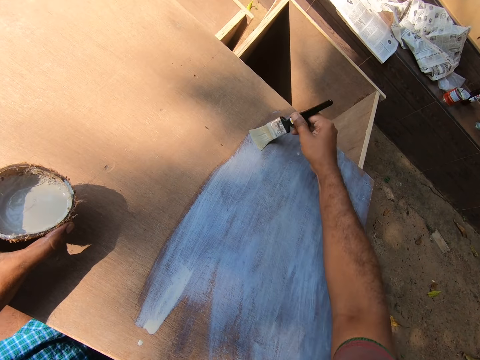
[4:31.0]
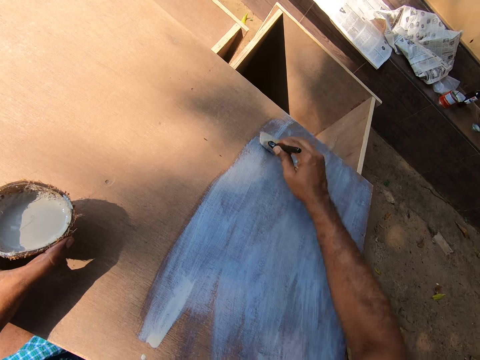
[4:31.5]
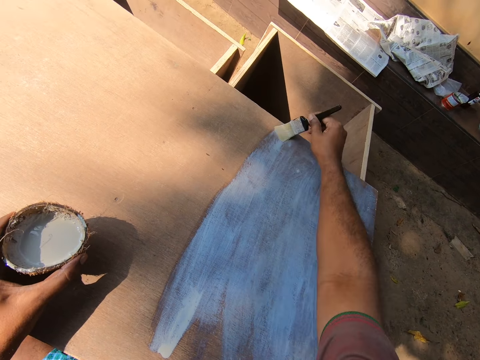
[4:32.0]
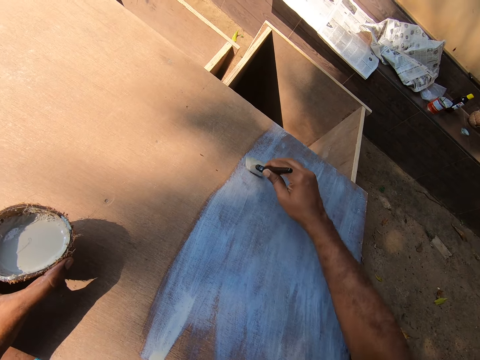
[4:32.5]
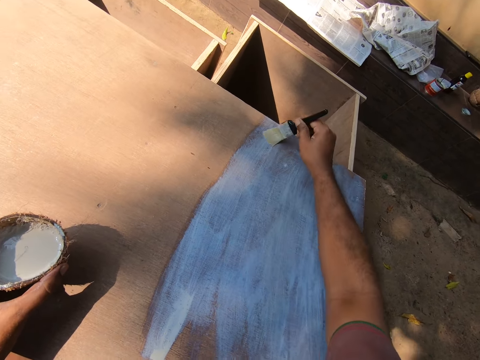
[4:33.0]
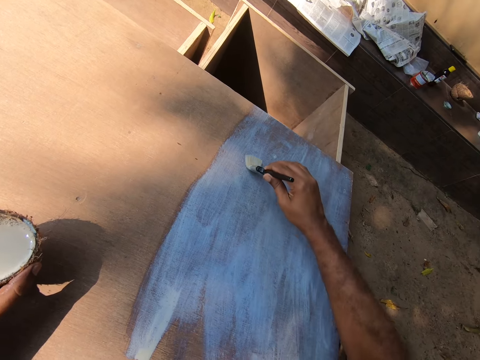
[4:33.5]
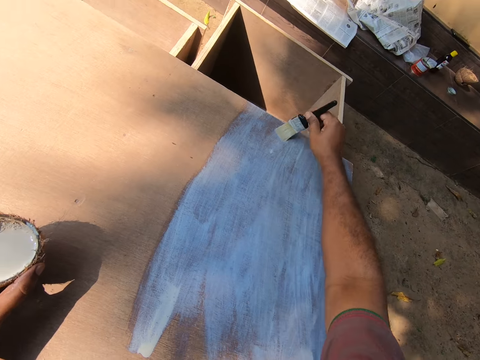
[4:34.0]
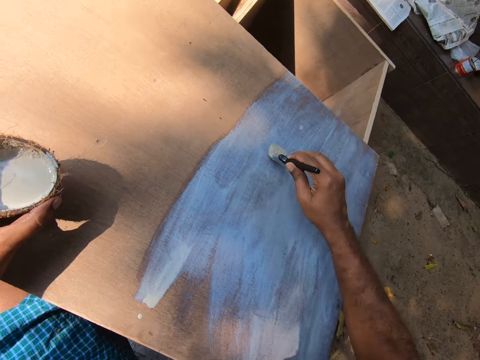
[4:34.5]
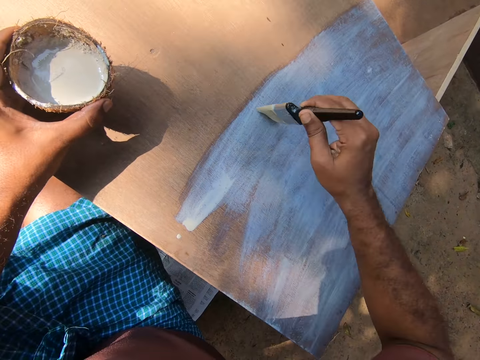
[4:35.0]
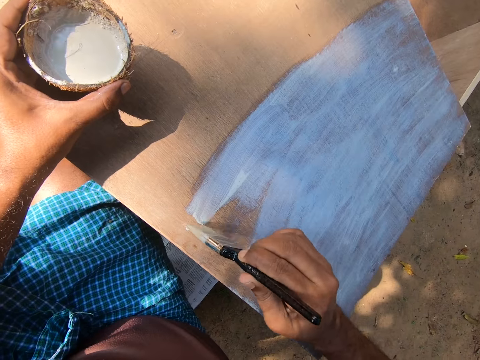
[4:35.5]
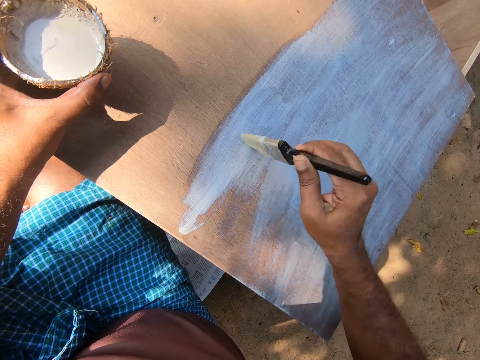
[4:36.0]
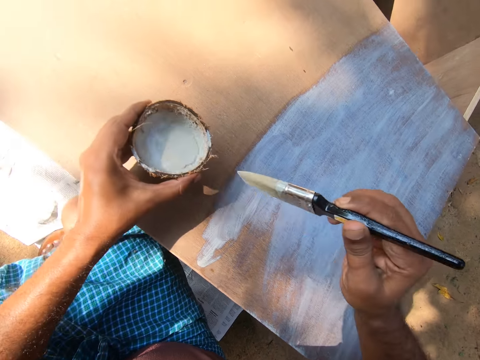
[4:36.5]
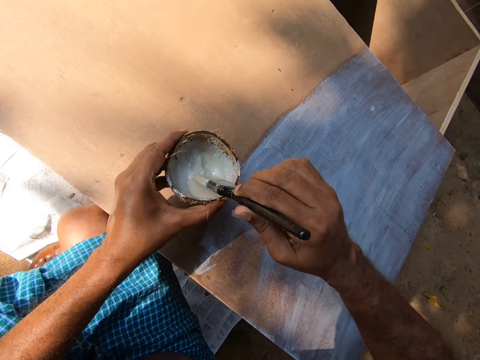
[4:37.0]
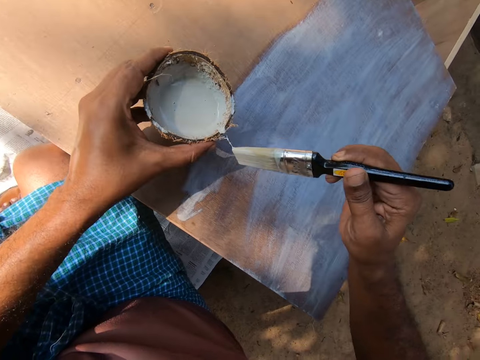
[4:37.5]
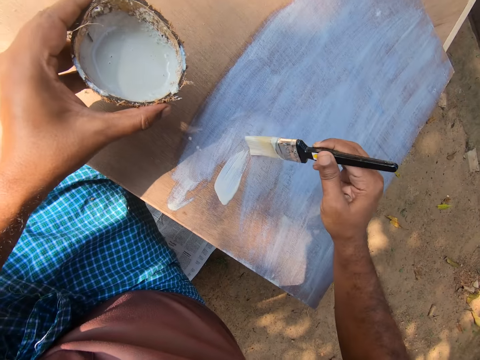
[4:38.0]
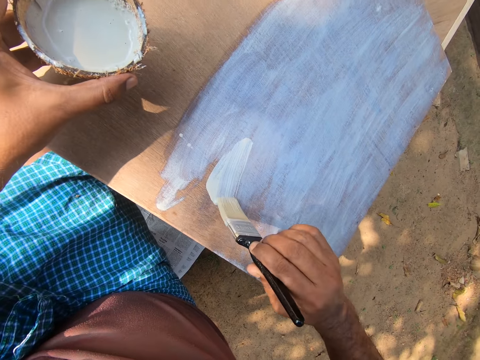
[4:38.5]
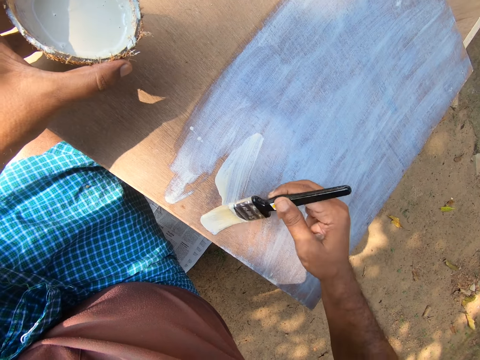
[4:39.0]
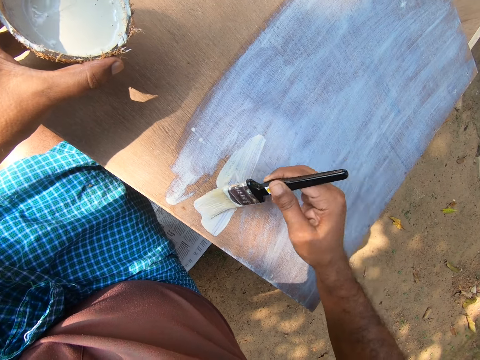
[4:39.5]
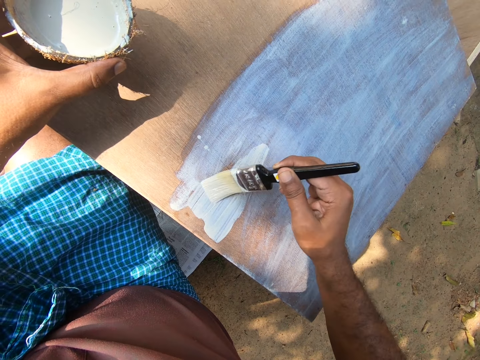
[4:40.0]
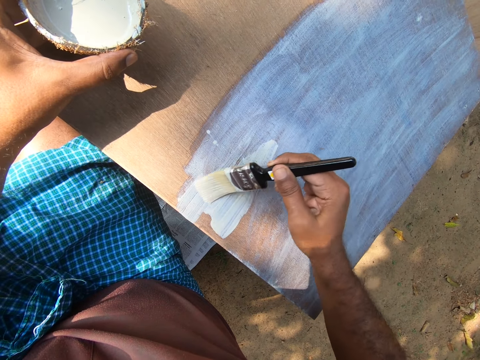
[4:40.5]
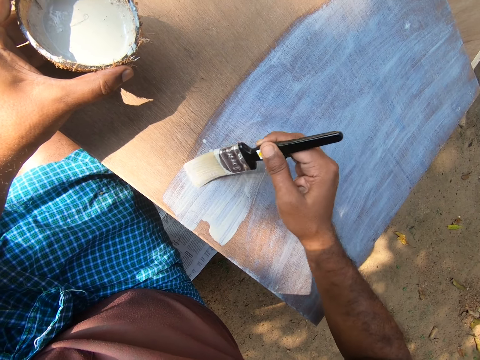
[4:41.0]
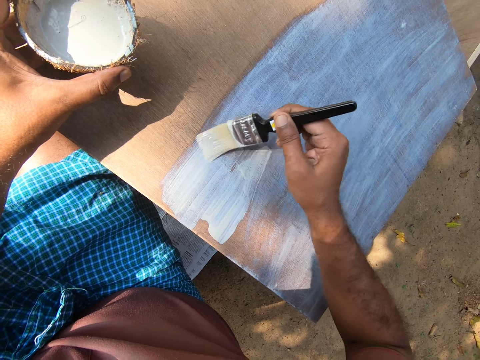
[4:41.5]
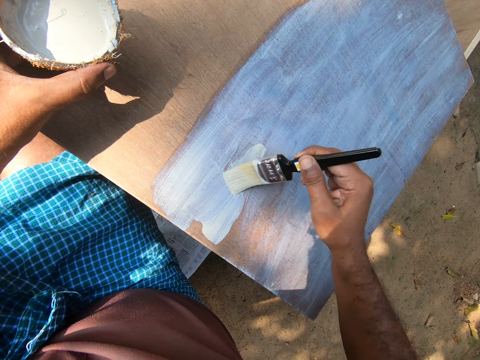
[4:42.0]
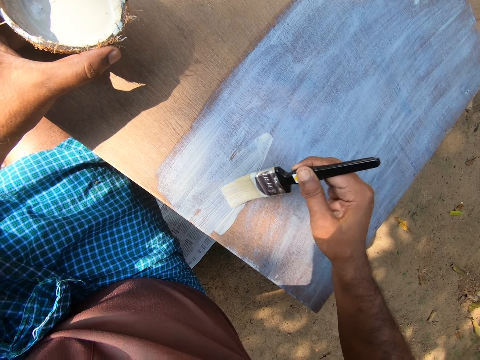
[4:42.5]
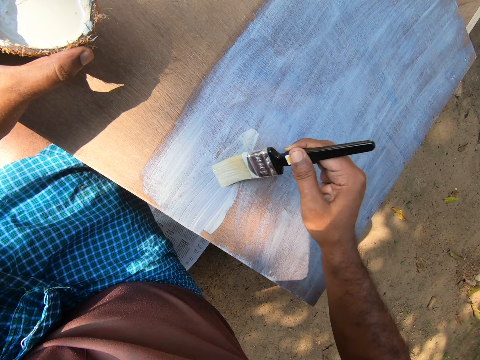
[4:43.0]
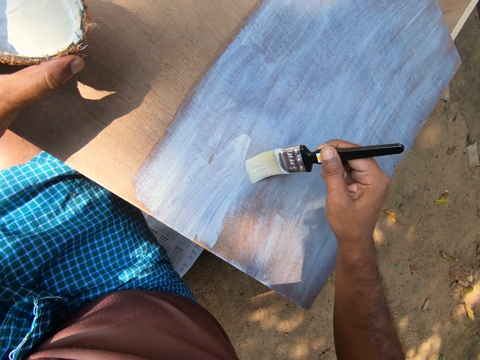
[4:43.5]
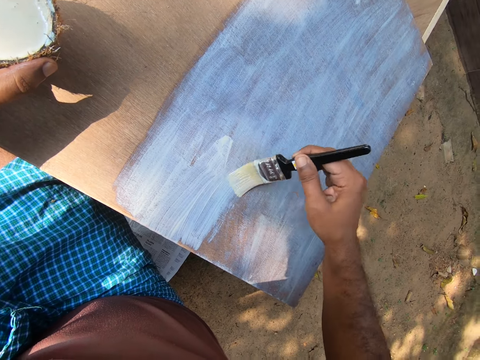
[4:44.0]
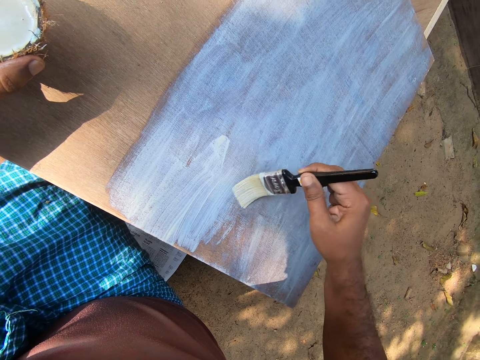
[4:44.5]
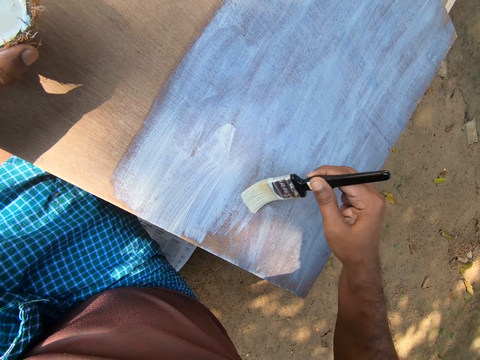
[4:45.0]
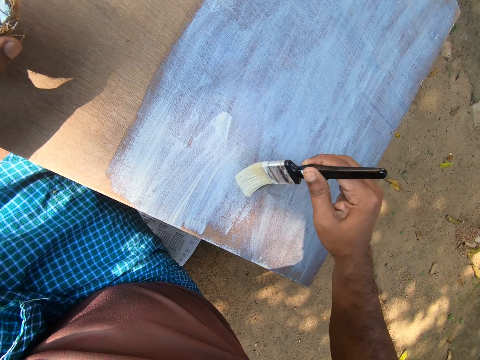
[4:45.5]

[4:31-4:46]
The camera wearer dips the paint brush into the paint. They paint the drawer.

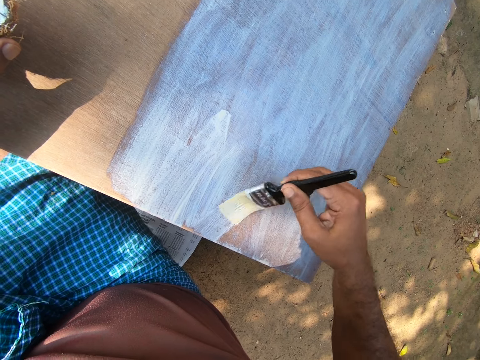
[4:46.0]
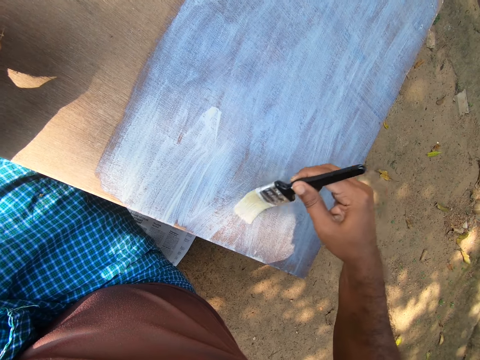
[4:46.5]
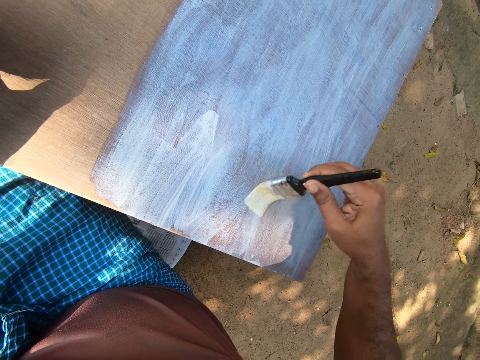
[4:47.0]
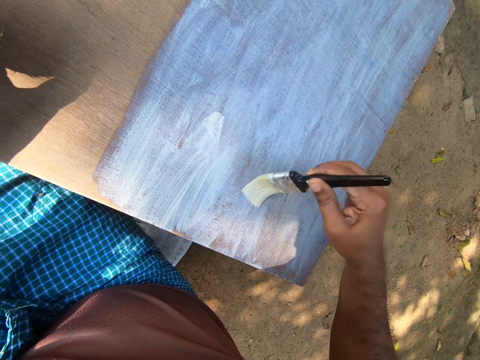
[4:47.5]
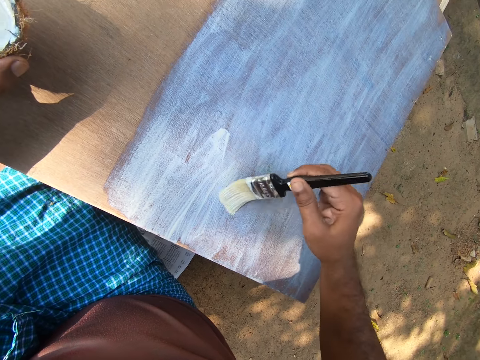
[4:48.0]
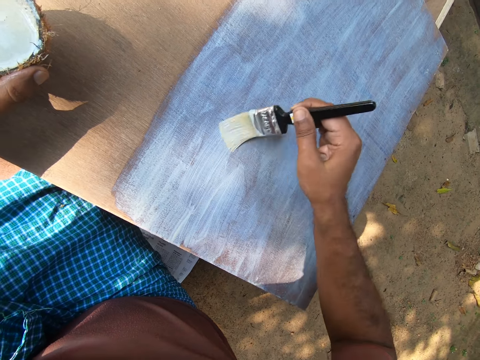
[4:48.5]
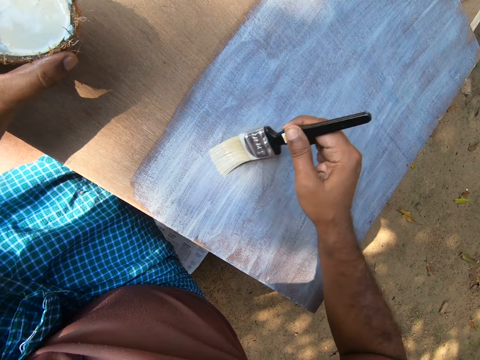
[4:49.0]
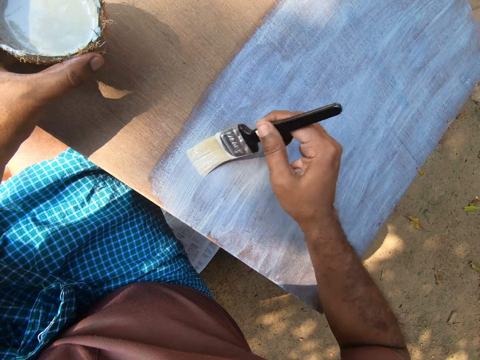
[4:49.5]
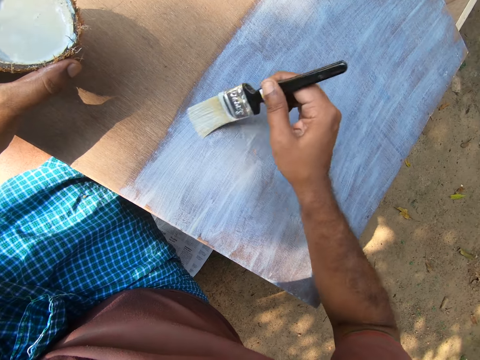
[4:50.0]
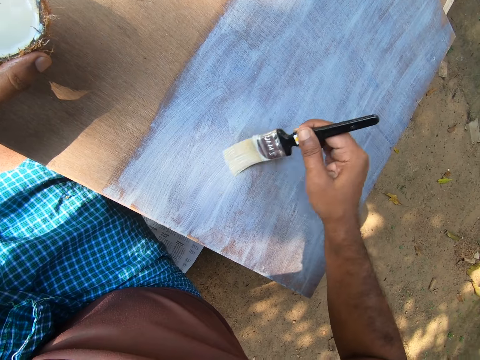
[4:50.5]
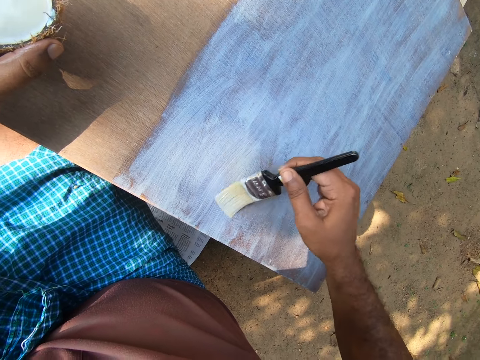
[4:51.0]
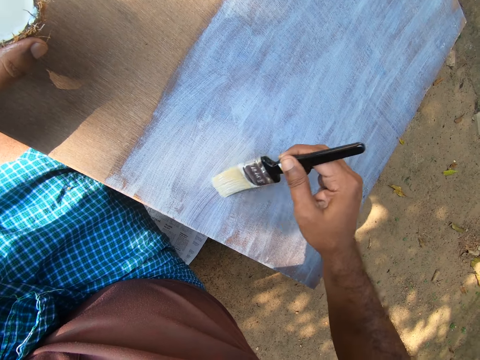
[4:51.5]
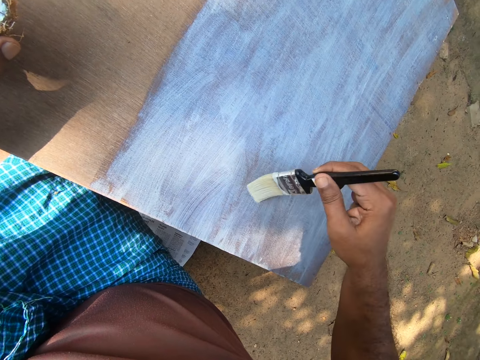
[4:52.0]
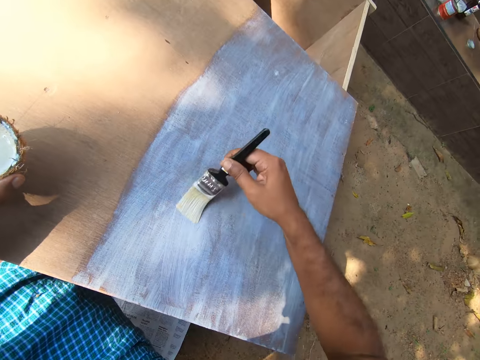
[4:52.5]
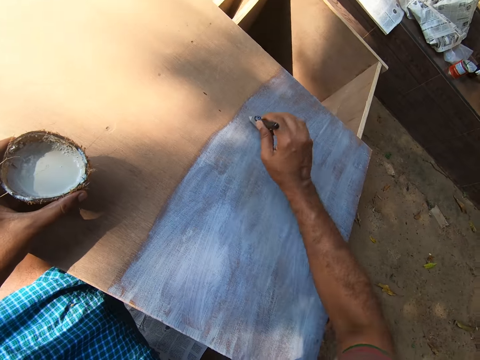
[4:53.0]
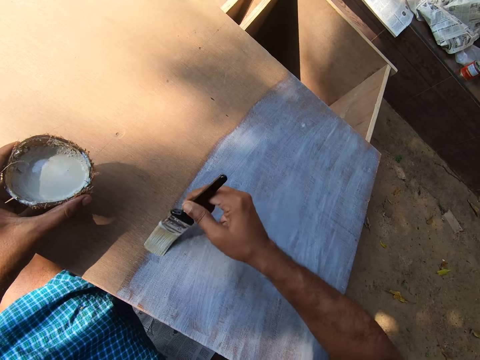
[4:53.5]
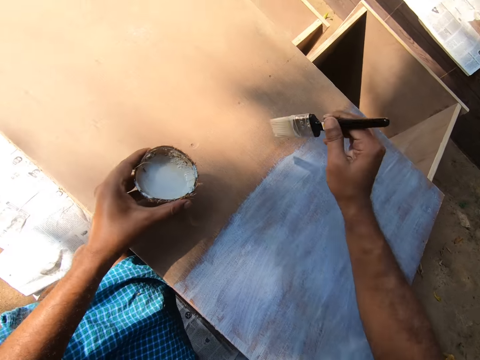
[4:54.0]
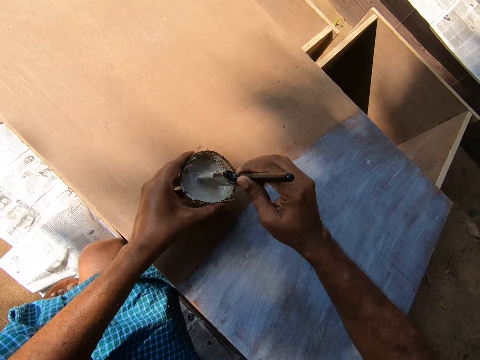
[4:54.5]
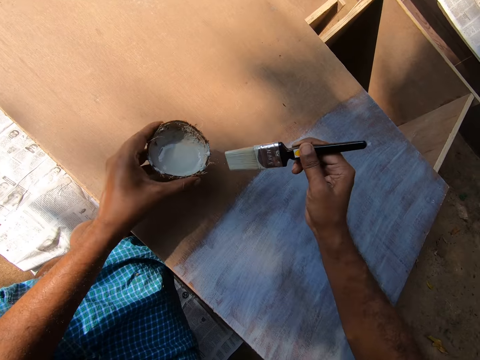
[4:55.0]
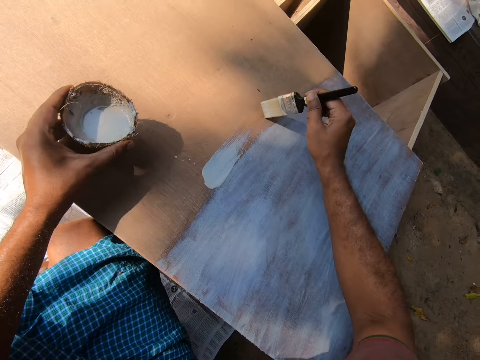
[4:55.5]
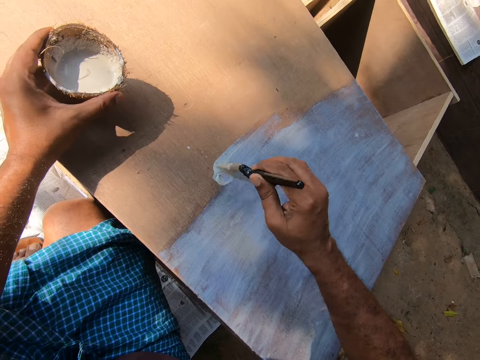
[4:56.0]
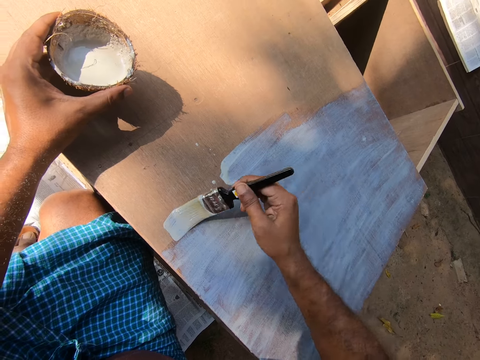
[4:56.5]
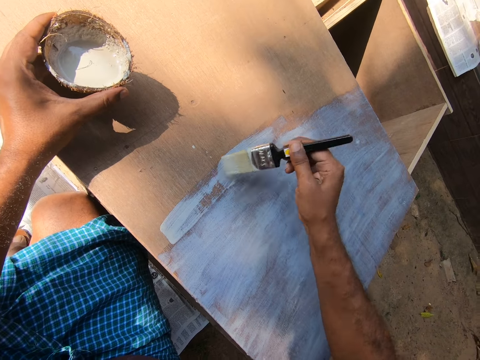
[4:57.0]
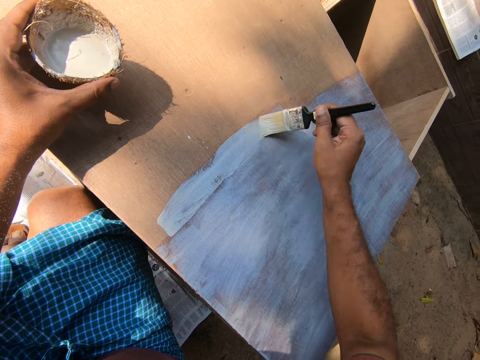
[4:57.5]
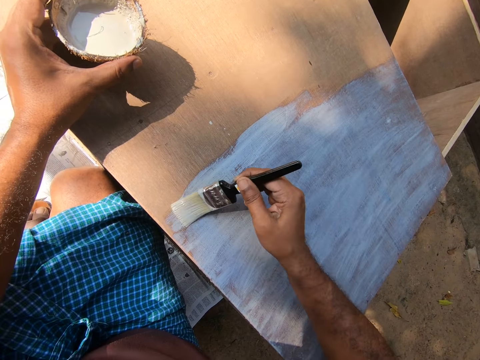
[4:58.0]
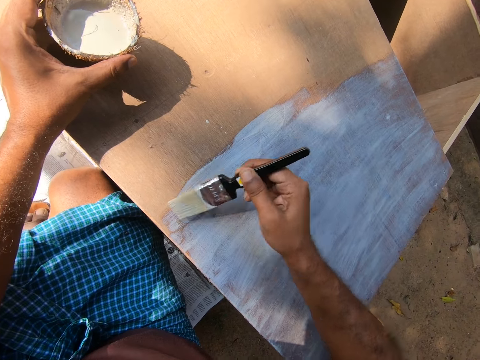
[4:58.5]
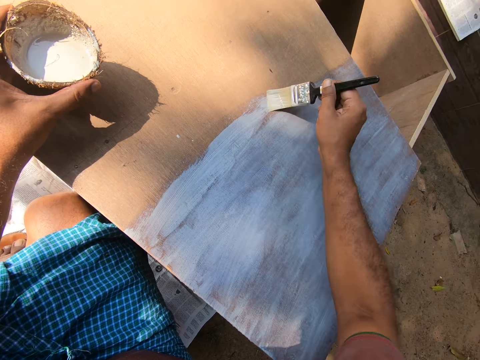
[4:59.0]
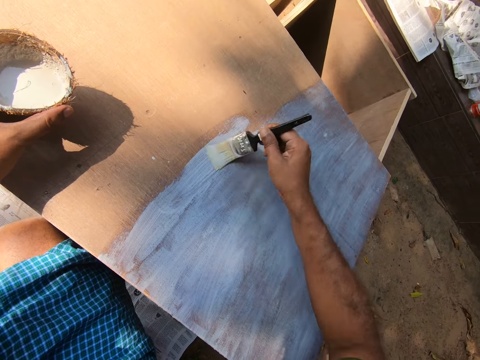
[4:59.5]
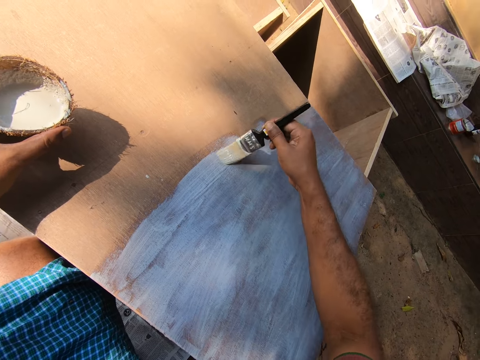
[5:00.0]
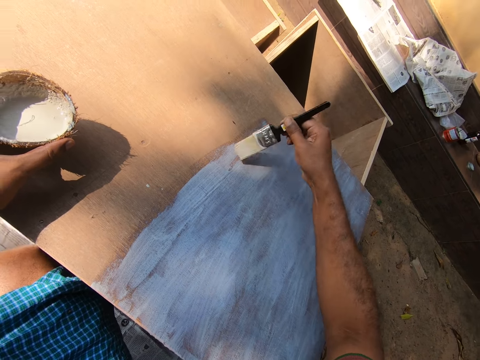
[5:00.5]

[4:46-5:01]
The camera wearer dips the paint brush in the paint. They paint the topmost part of the drawer with the paint brush.
